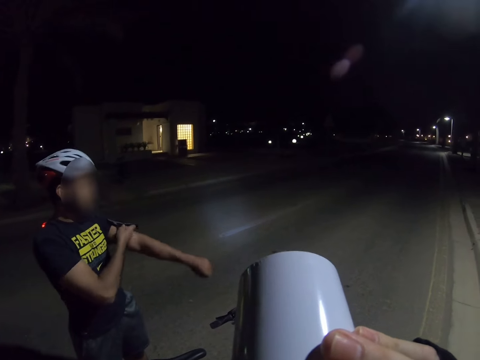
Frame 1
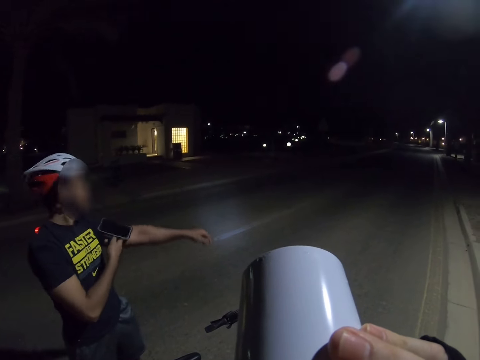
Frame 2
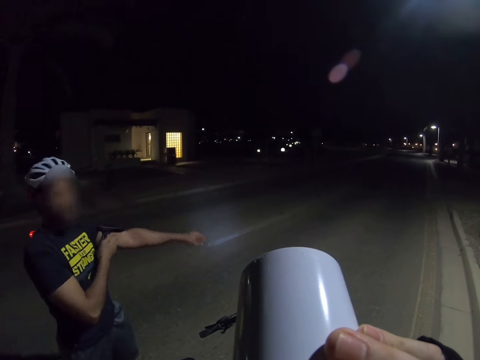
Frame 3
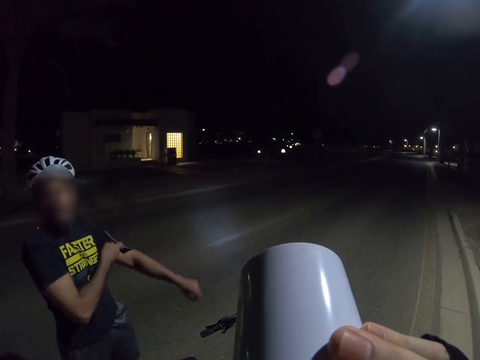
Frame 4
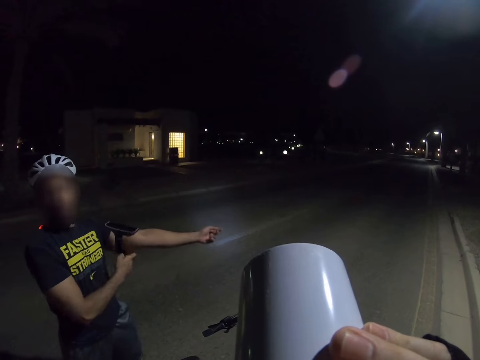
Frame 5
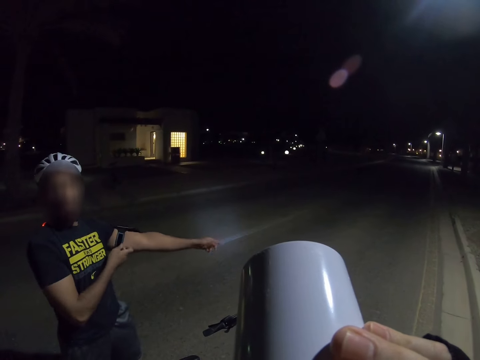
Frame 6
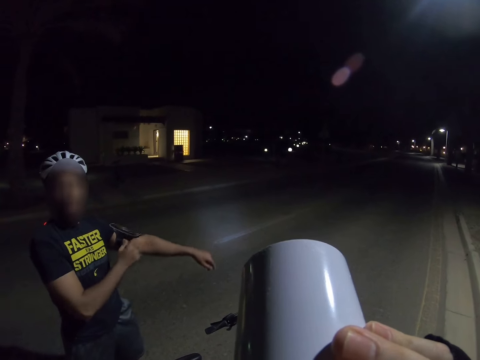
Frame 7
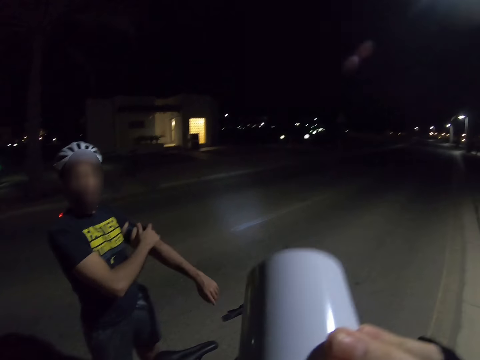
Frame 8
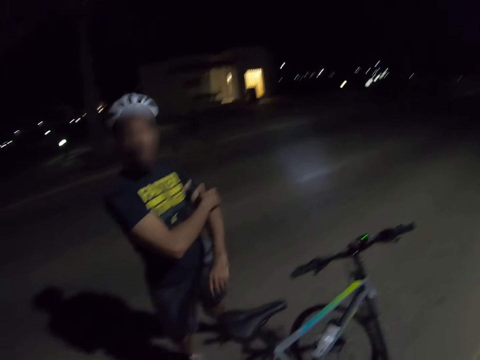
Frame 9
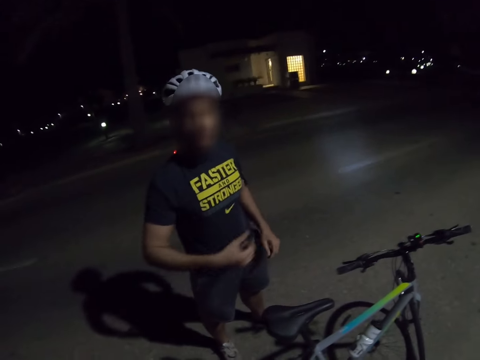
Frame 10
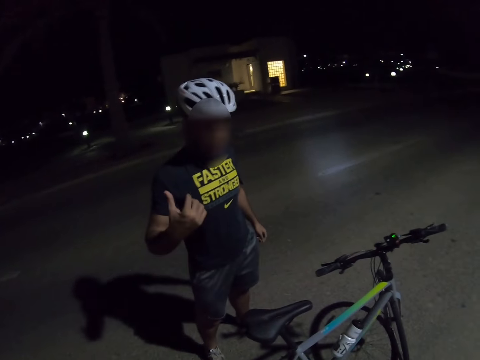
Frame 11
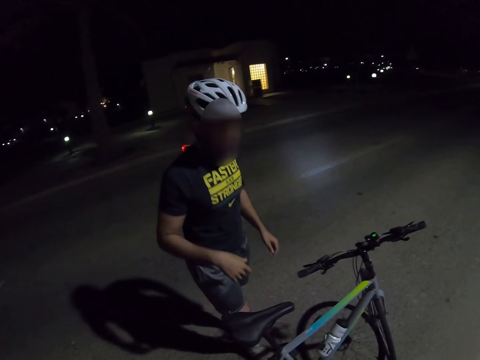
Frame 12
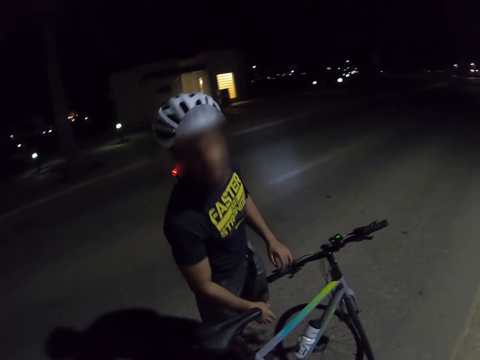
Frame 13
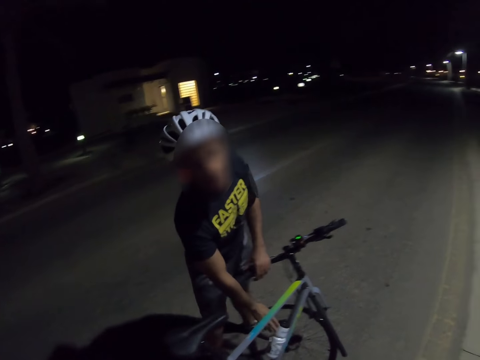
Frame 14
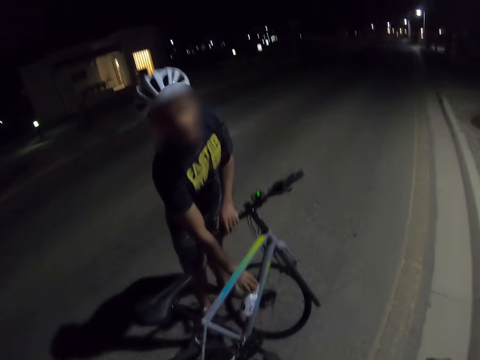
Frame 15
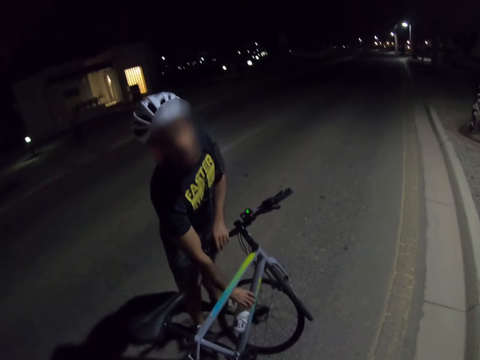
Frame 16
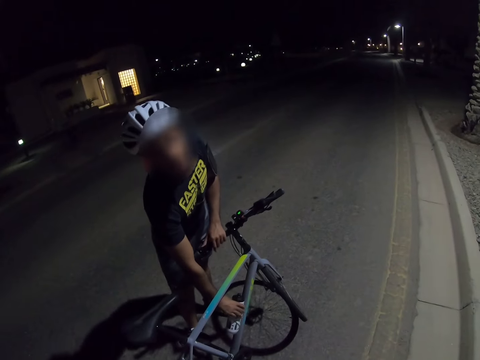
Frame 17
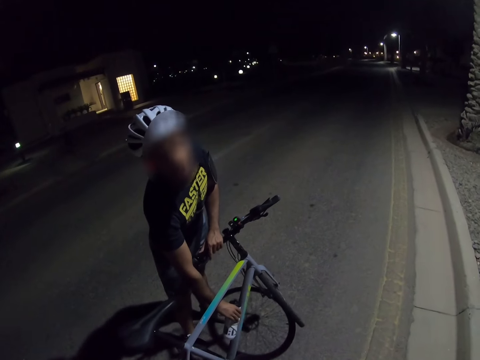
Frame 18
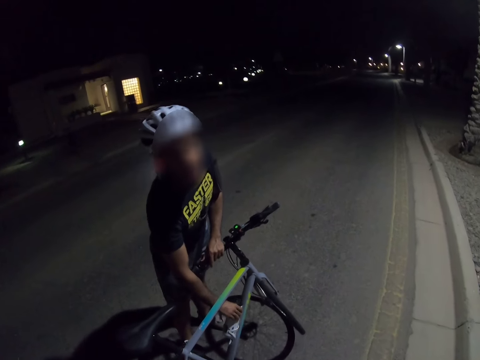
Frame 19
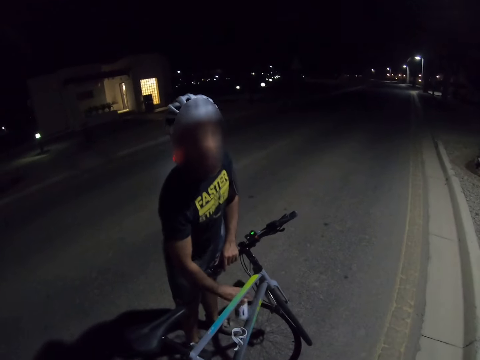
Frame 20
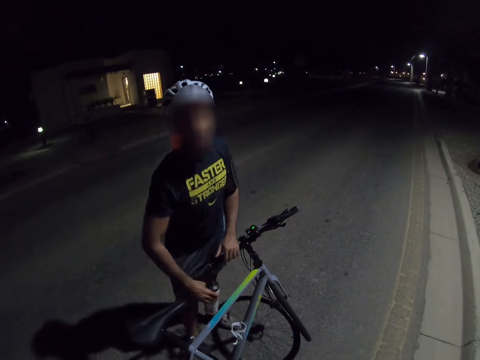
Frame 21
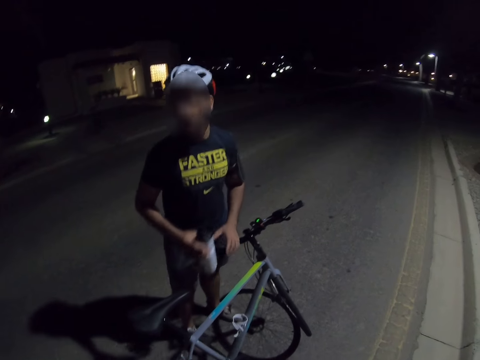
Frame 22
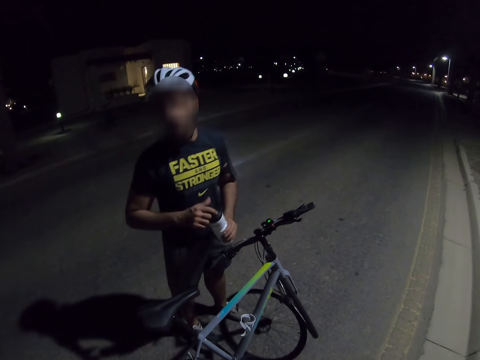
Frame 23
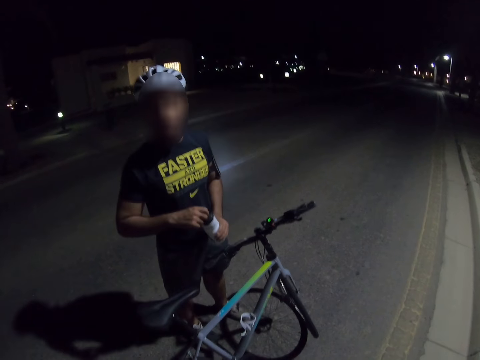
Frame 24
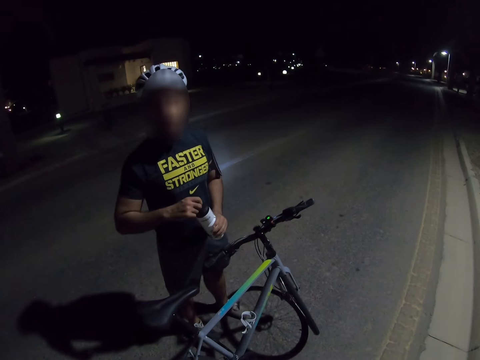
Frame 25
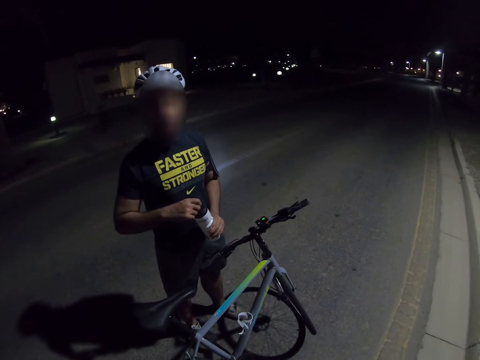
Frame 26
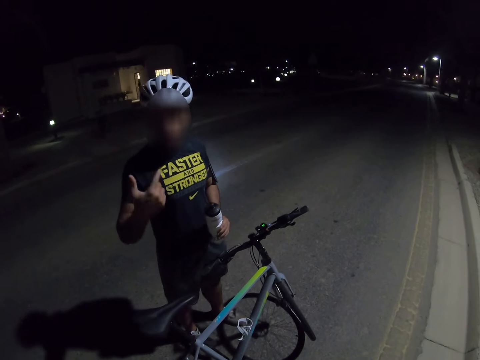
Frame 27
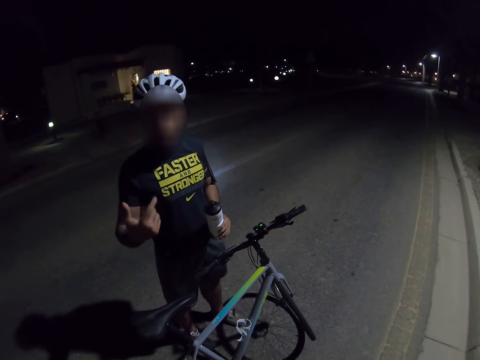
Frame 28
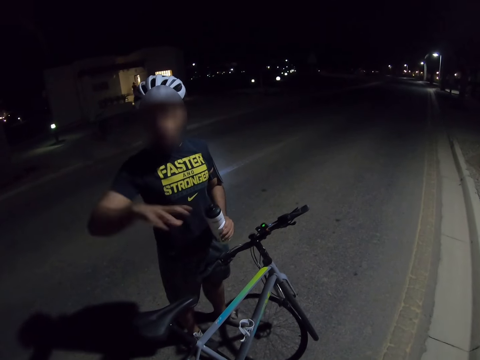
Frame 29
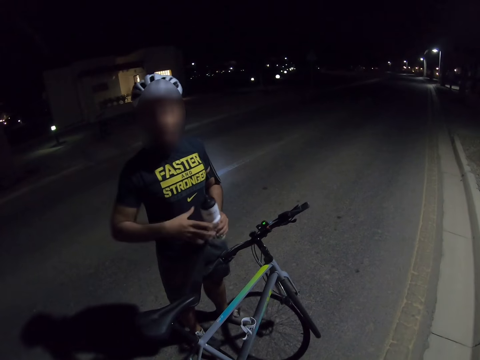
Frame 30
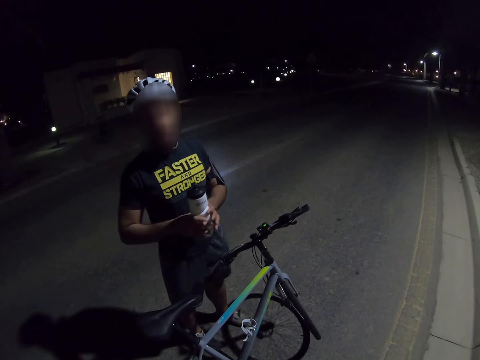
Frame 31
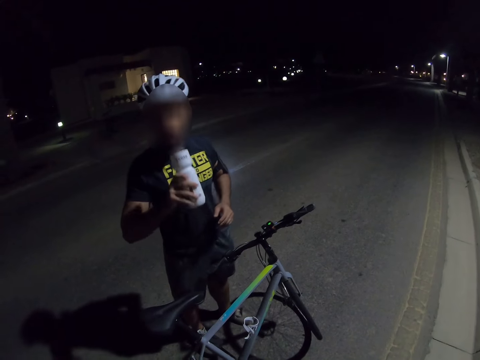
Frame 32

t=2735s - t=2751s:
A person touches the phone on his arm. The person touches the bicycle, picks up the water bottle, opens the water bottle, interacts with the camera wearer, and holds the water bottle.

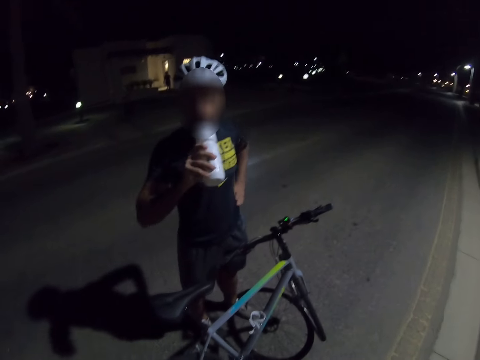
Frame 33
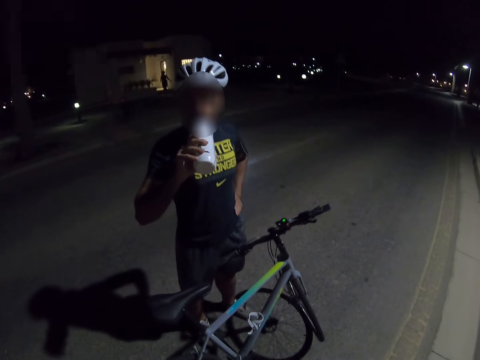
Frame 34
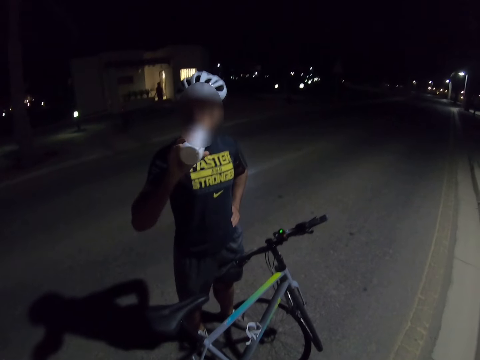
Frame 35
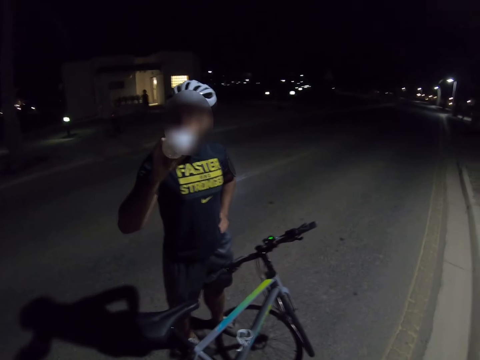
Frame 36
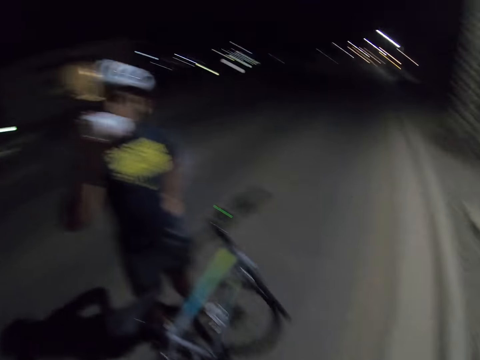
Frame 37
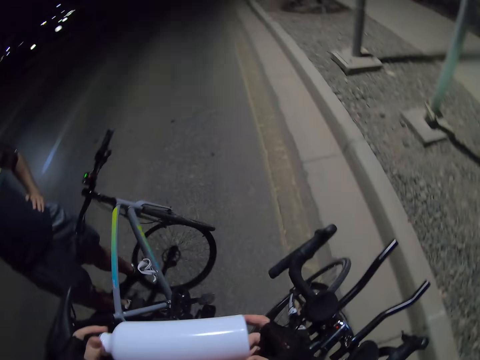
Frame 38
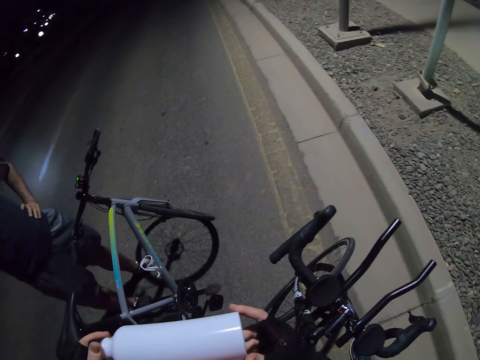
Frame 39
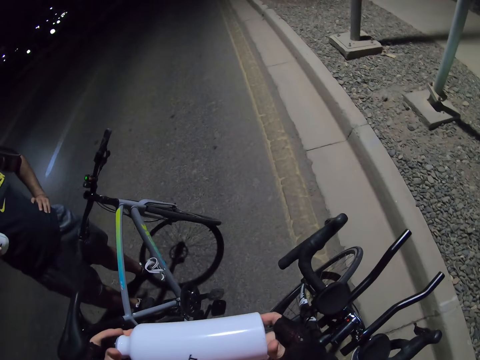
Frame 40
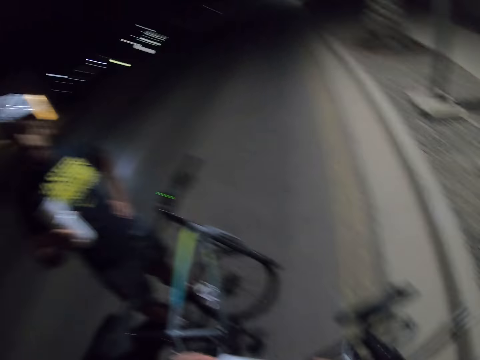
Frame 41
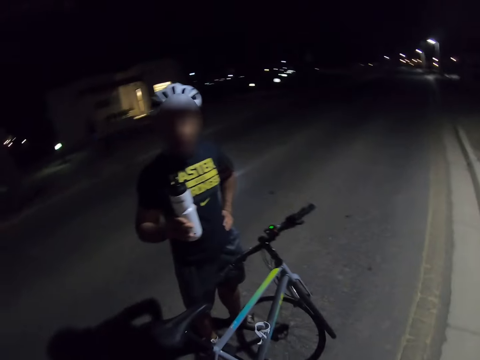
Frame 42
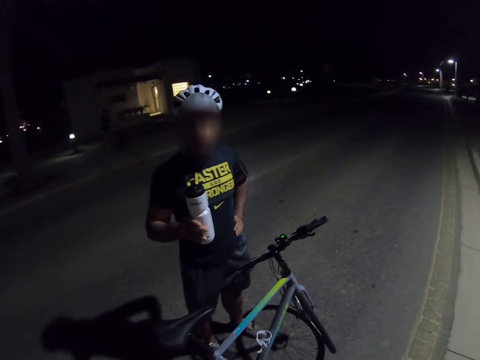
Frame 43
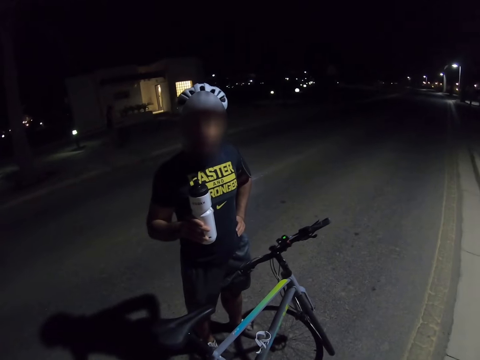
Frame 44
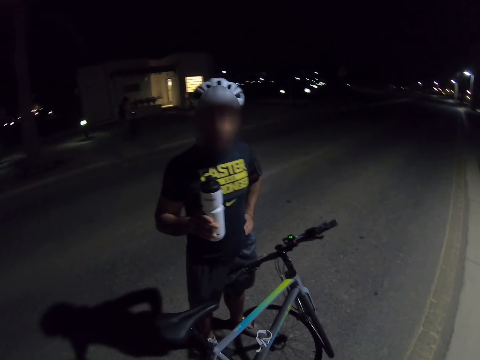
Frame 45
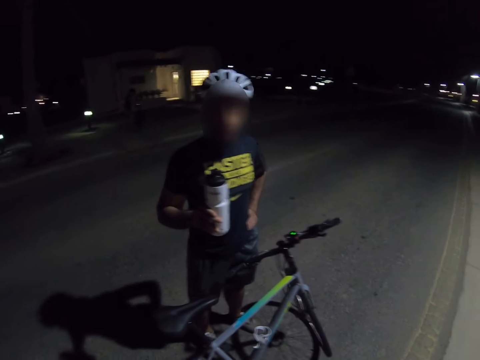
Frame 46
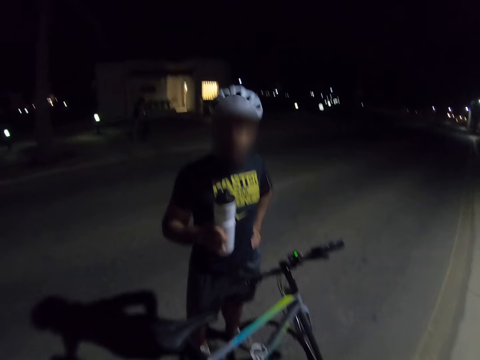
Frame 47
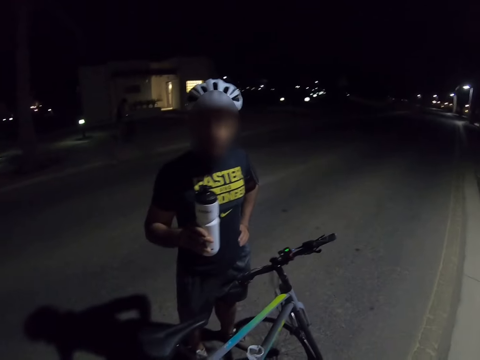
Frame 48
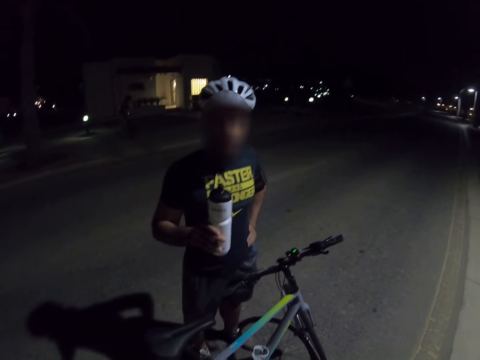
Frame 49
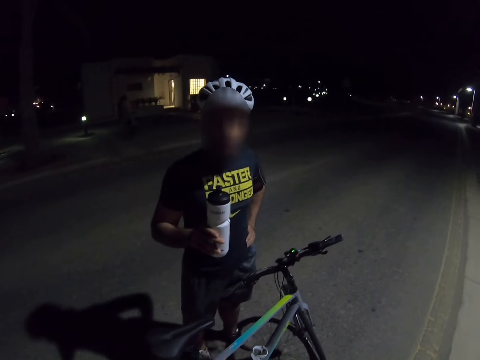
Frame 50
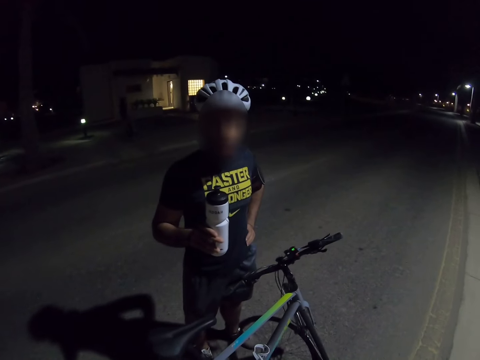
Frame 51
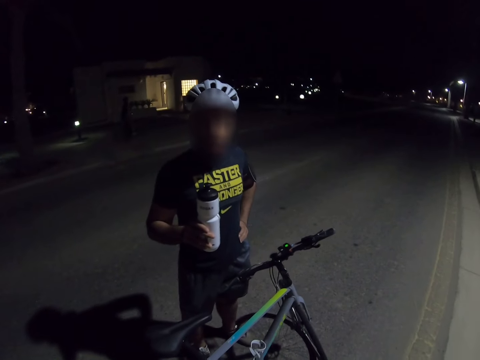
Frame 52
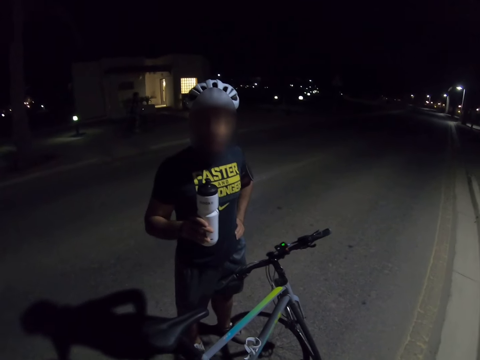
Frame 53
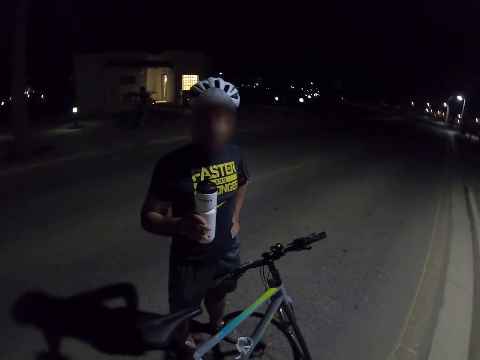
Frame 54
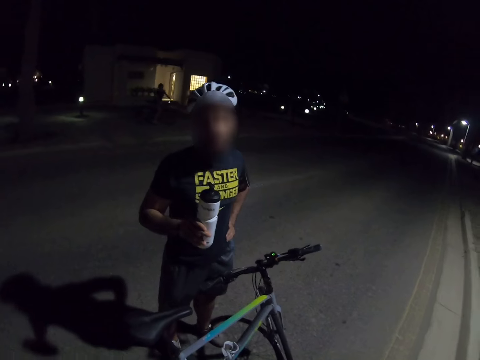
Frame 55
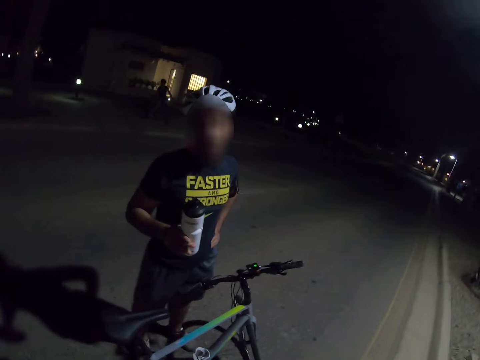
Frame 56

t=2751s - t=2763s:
A person sips a drink from the bottle. The camera wearer checks the bottle. They interact with the person.
